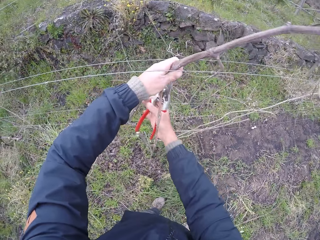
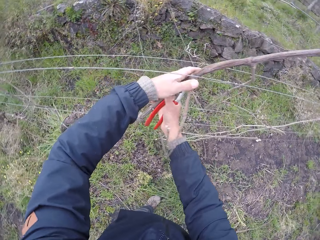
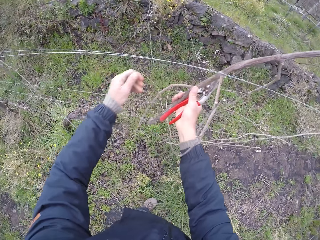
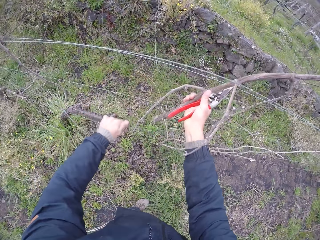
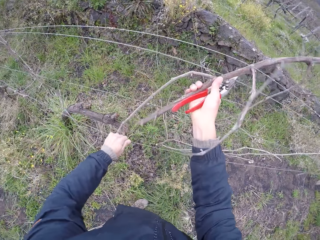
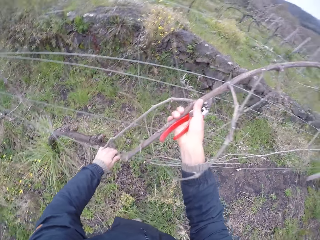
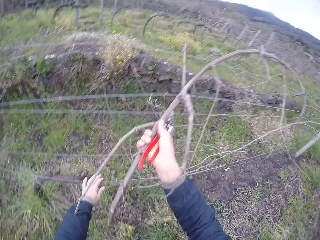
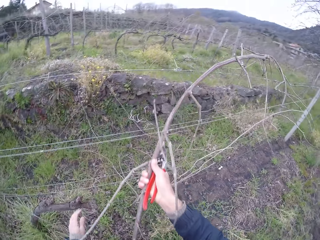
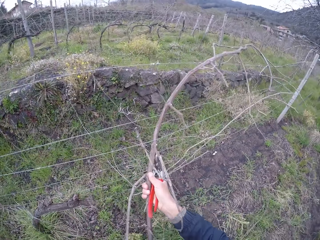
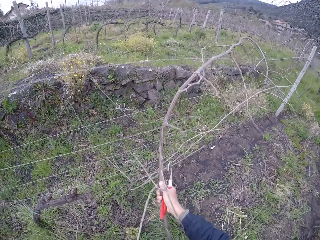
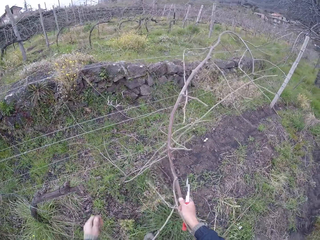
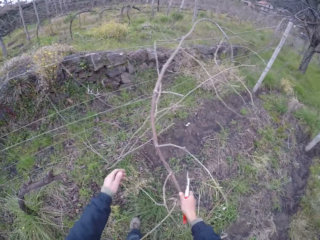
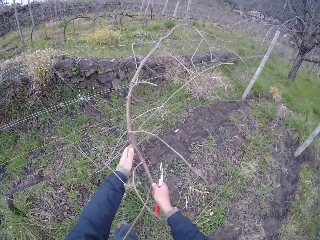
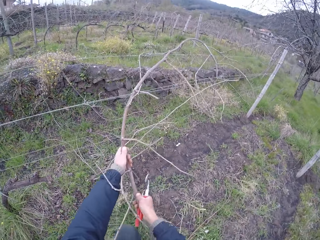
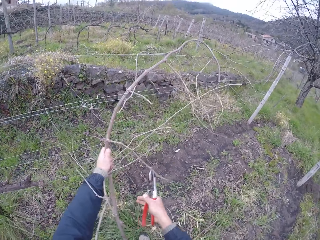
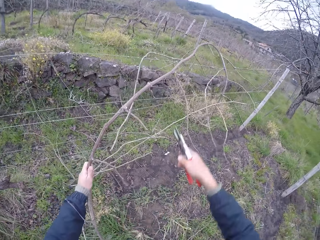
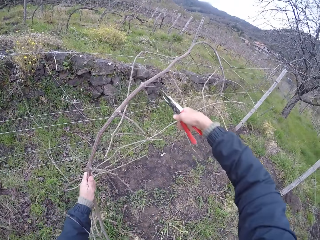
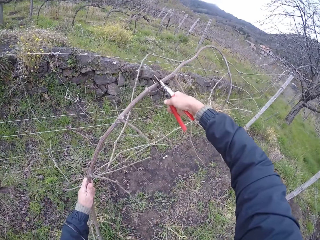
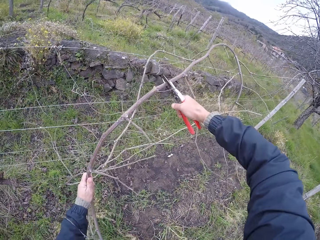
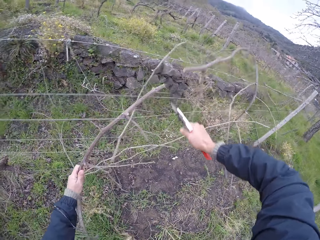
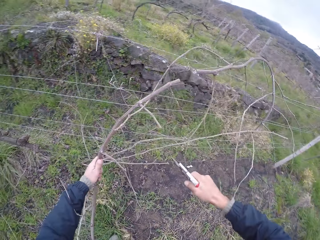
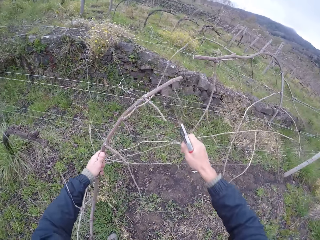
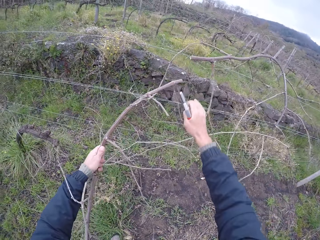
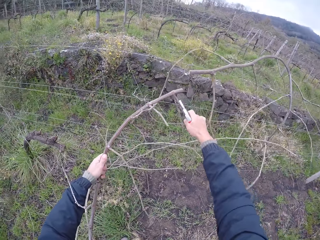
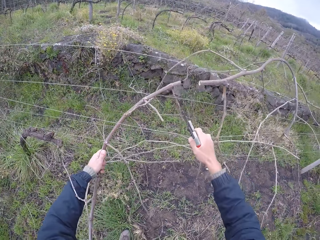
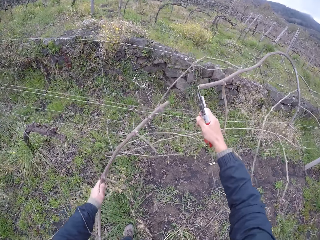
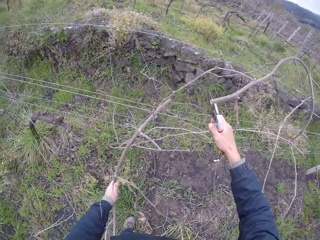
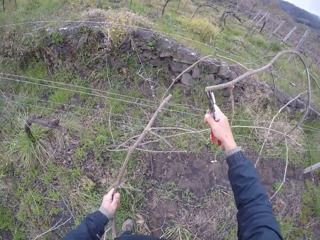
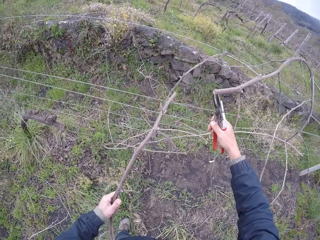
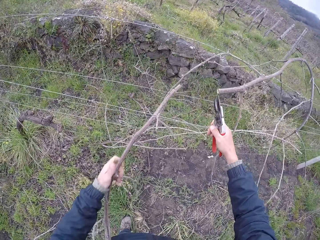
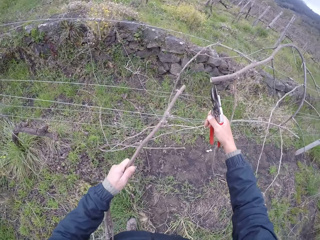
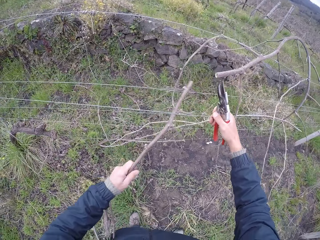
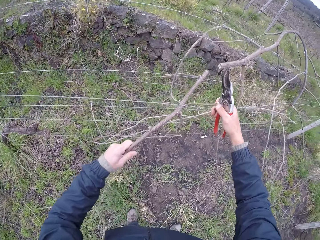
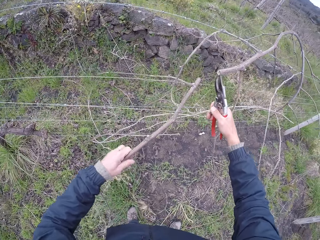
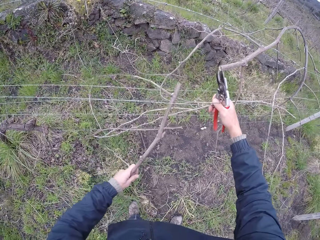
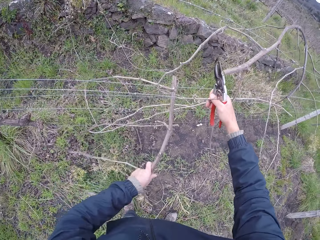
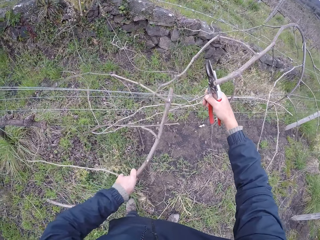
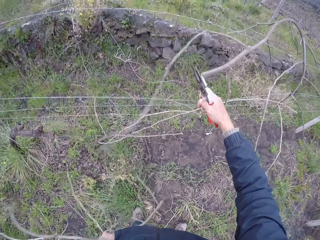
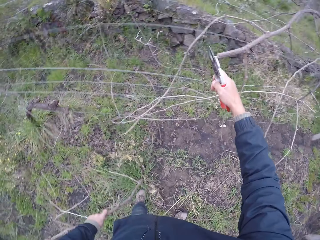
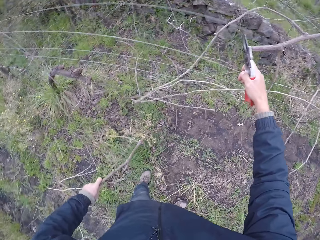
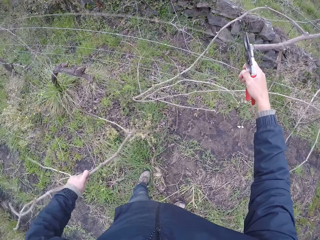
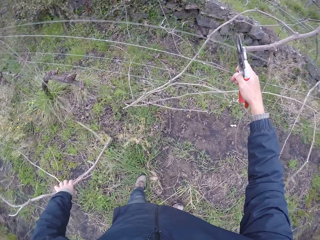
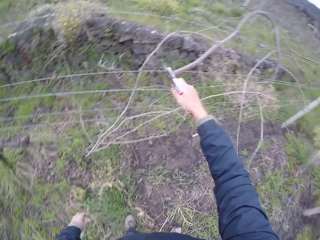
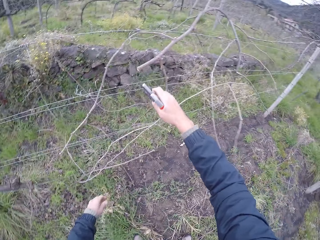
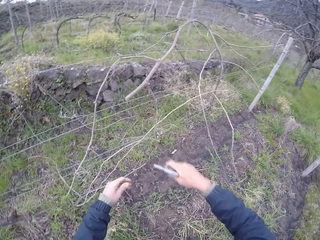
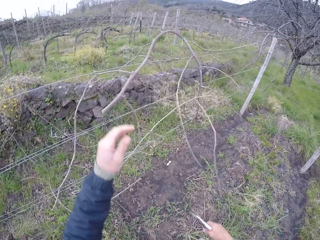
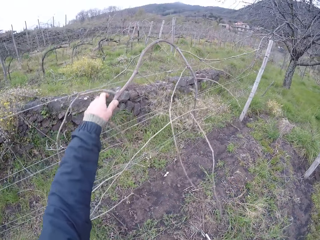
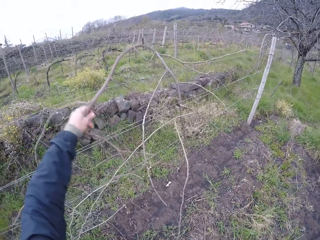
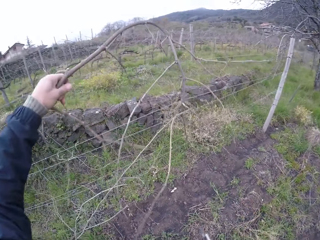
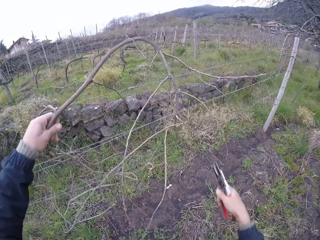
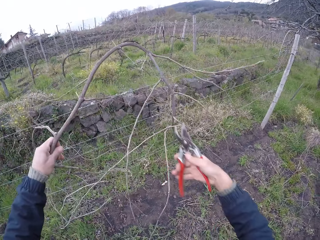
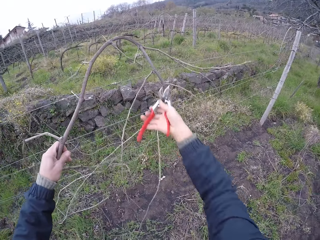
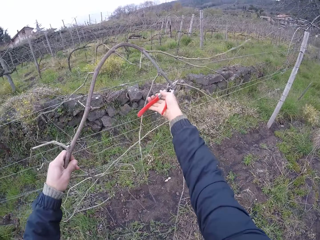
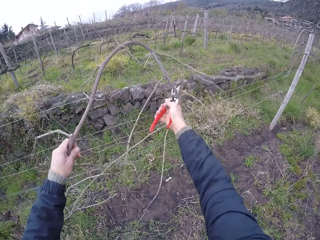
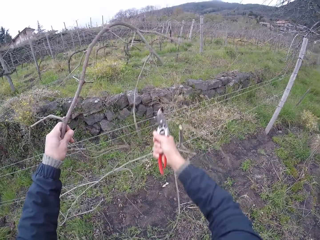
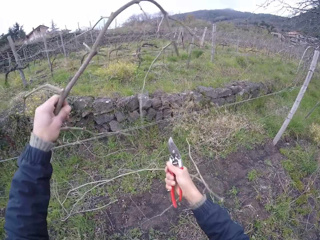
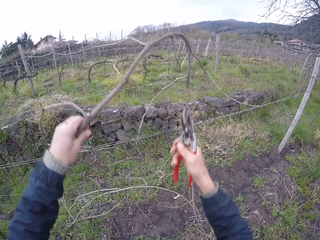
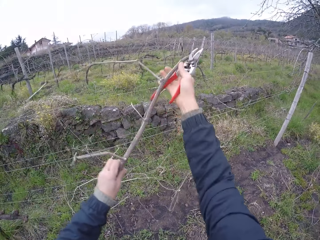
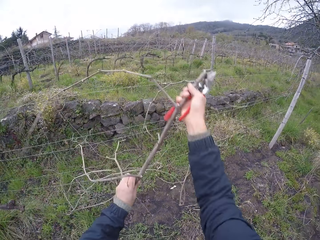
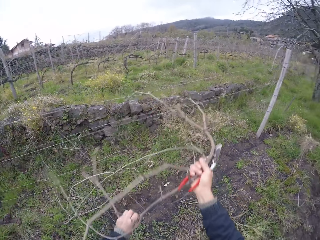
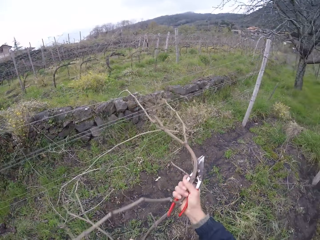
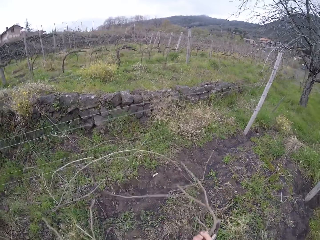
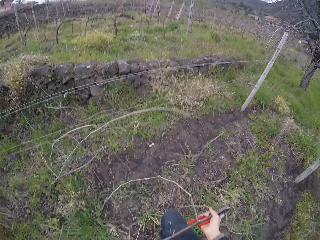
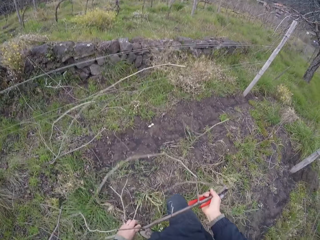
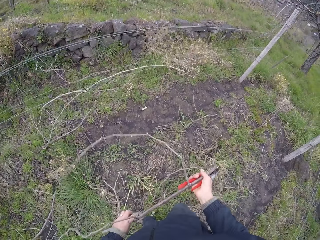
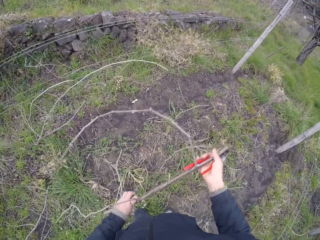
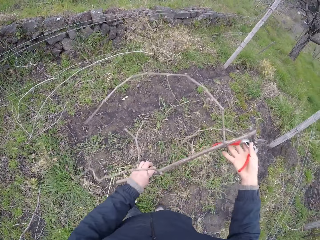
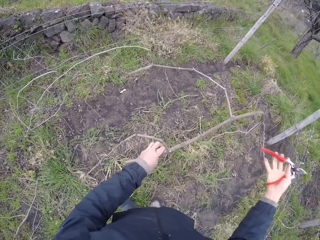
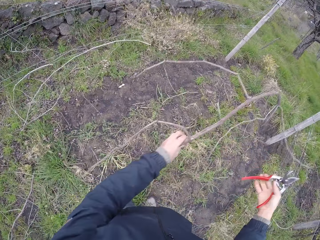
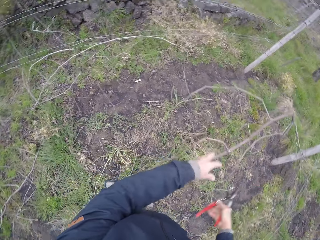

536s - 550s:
The camera wearer pulls the twig or tree branch. He pulls the fence with his left hand. He adjusts the wood from the wire with both hands. He cuts the tree branch with the pliers with his right hand. He pulls the fence with his right hand. He pulls the tree branch from the wire with his left hand. He drops the tree branch on the ground with his left hand. He holds the tree branch with his left hand and pulls the twig. He cuts the tree branch with the pliers with his right hand. He pulls the tree branch from the wire with both hands.

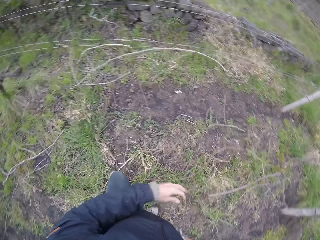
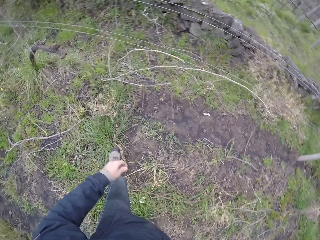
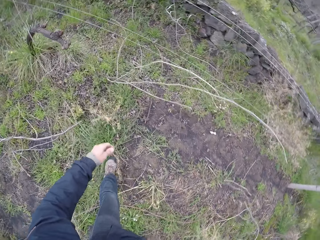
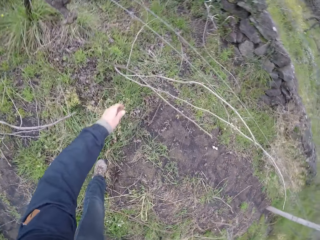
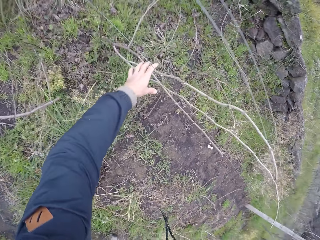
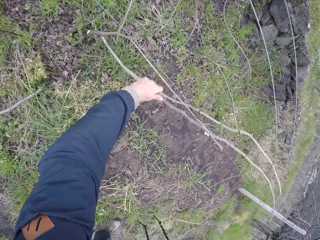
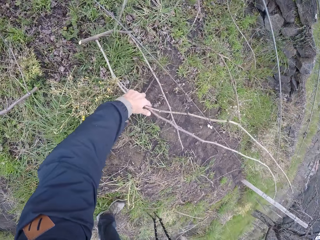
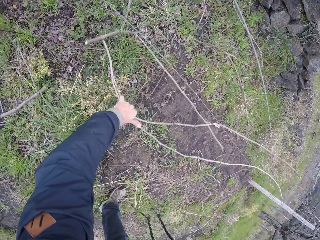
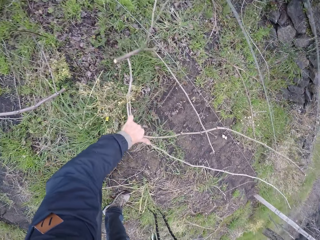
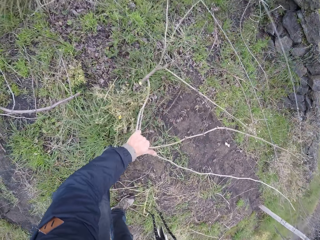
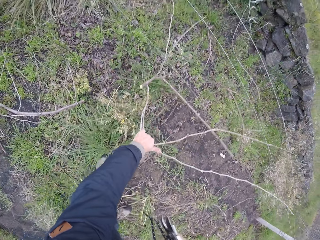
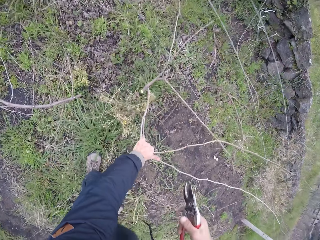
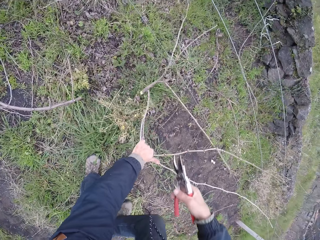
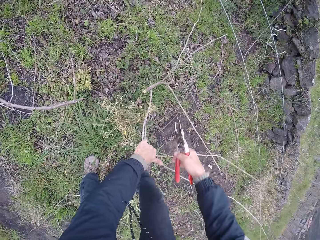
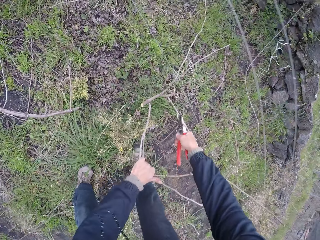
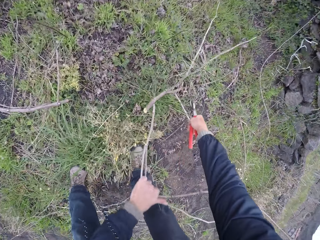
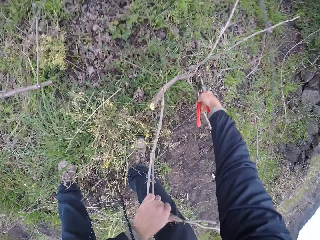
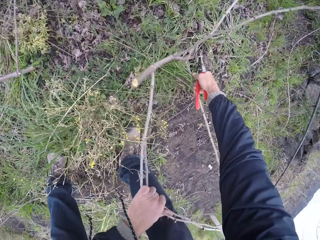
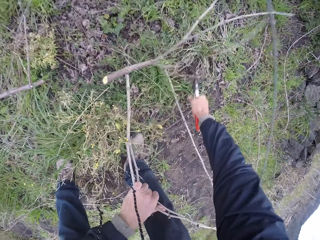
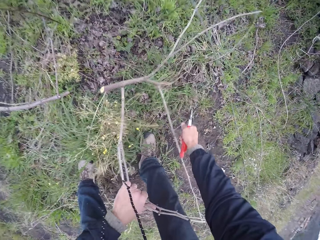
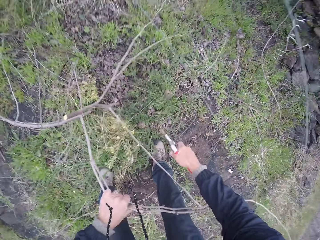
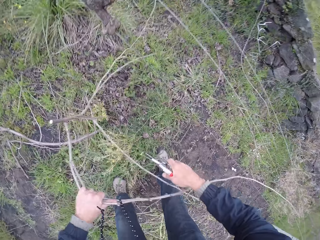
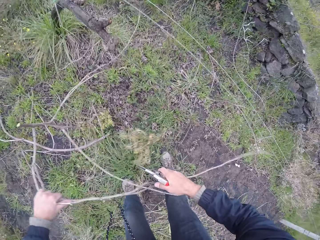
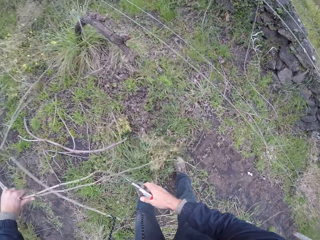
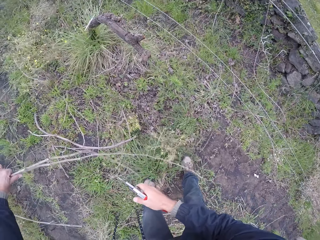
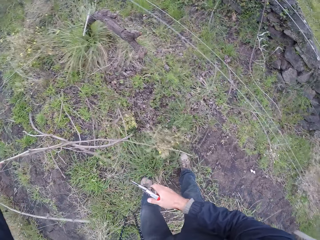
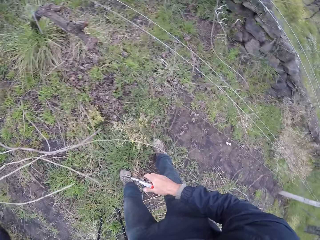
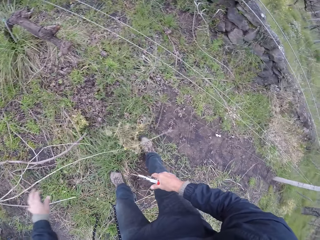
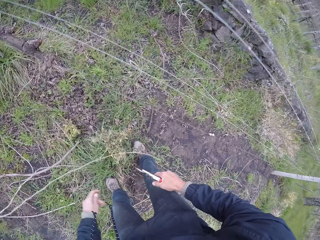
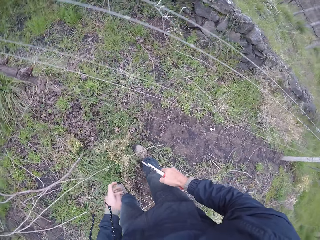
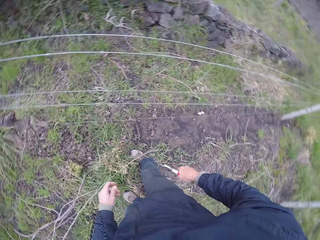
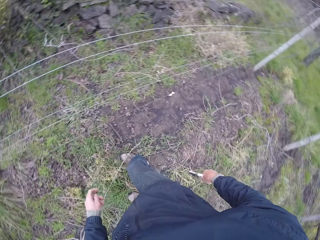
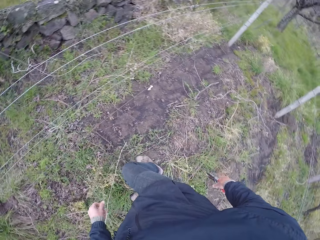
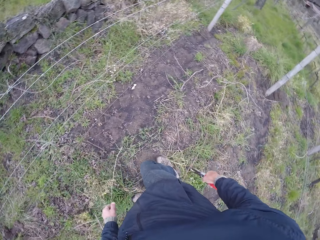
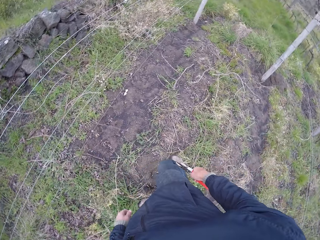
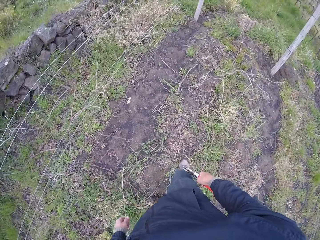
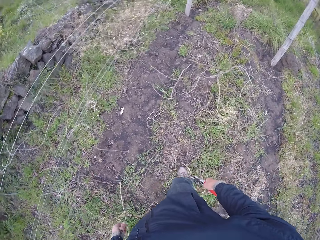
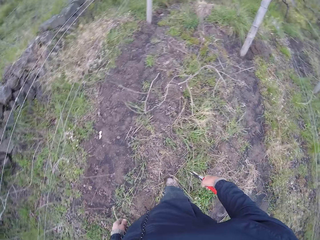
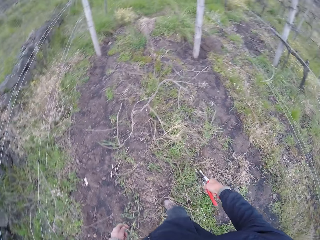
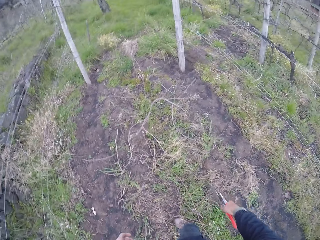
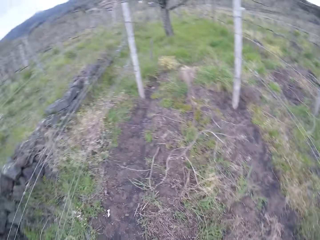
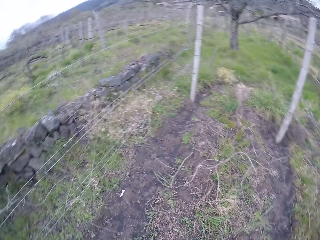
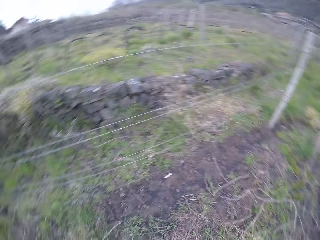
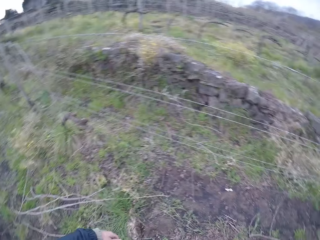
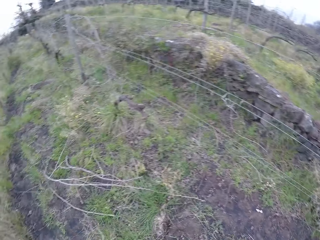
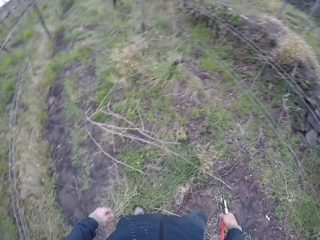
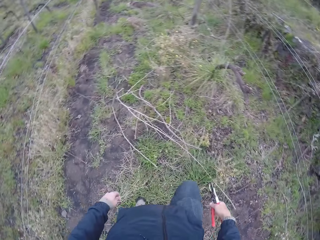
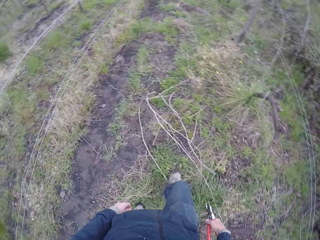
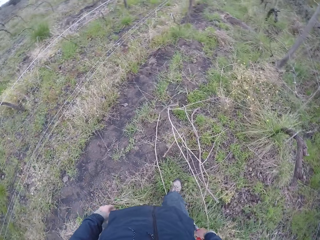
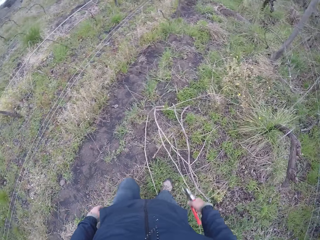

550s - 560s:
The camera wearer drops the tree branch or twig on the ground with his left hand. He pulls the twig. He holds the tree branch with his left hand. He cuts the tree branch with the pliers with his right hand. He throws the stick to the floor with his left hand. He drops the tree branch on the ground. He looks around the farm.
